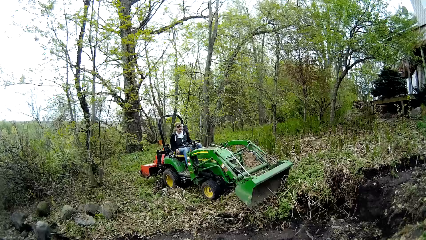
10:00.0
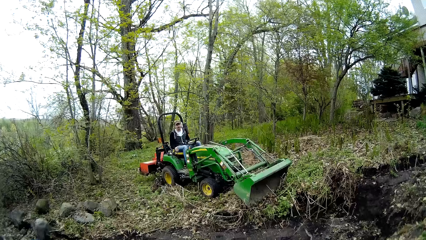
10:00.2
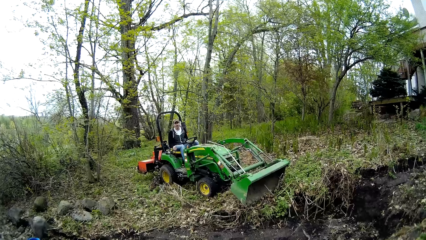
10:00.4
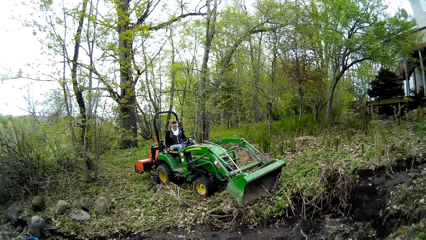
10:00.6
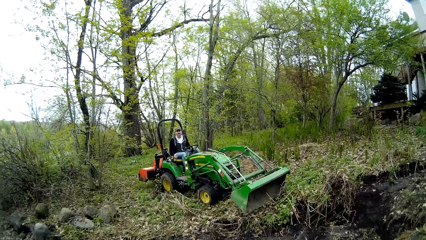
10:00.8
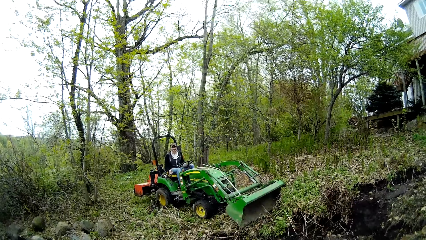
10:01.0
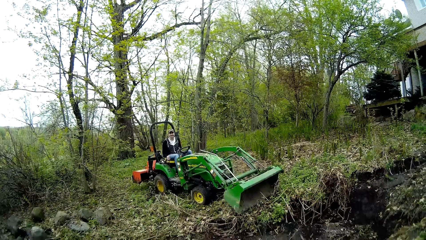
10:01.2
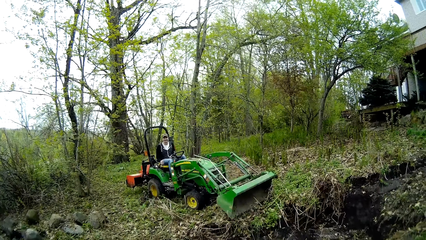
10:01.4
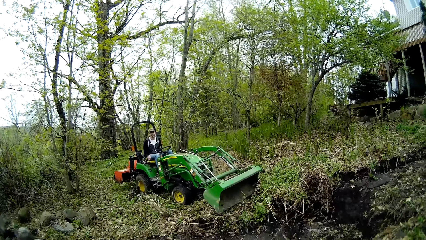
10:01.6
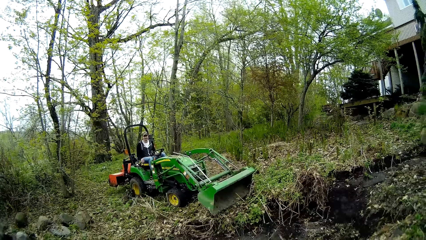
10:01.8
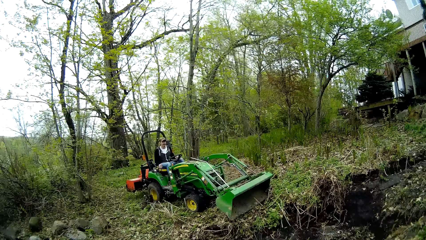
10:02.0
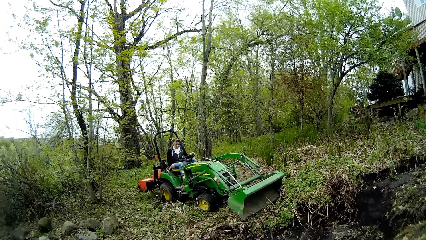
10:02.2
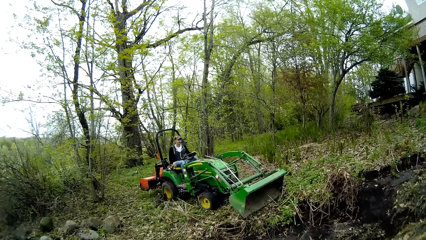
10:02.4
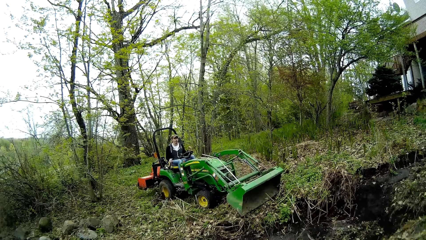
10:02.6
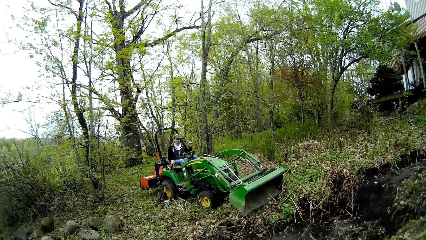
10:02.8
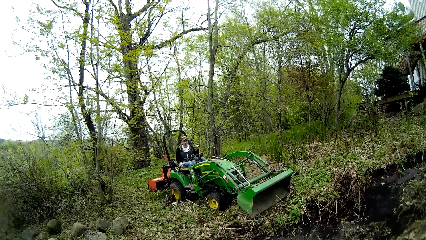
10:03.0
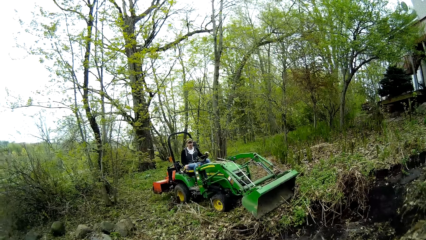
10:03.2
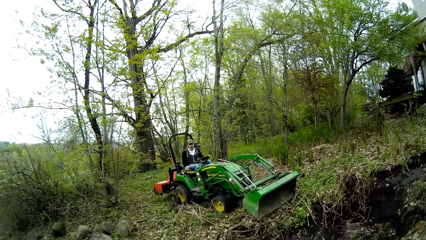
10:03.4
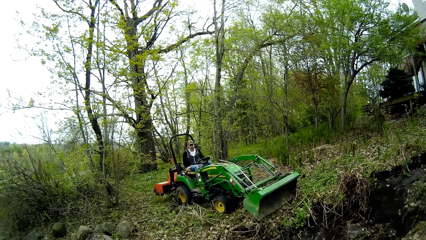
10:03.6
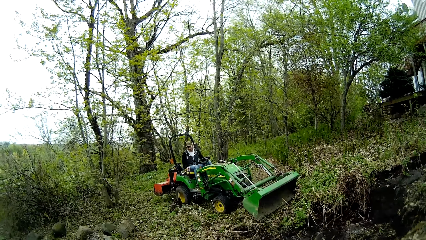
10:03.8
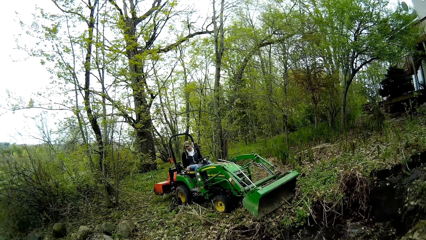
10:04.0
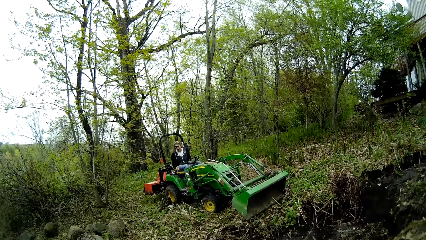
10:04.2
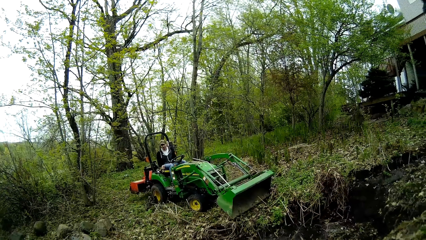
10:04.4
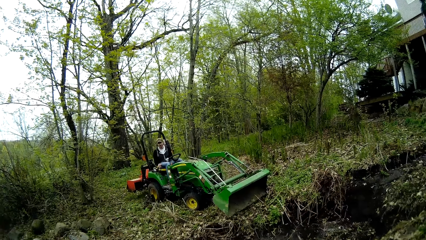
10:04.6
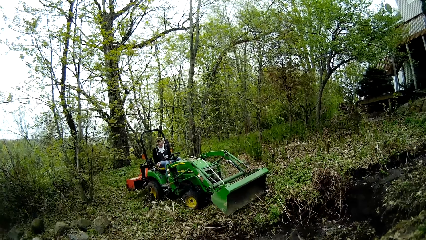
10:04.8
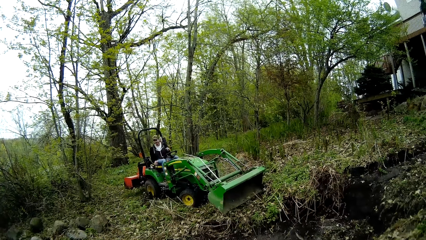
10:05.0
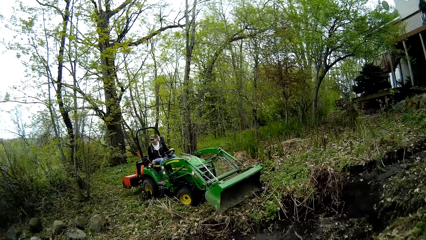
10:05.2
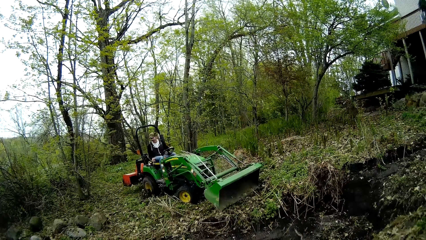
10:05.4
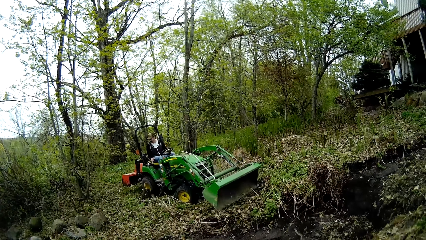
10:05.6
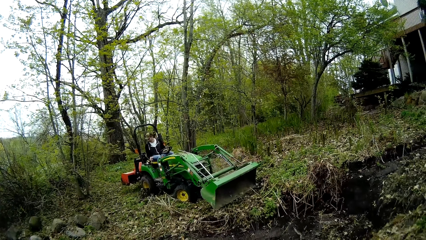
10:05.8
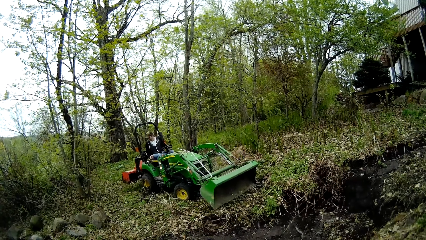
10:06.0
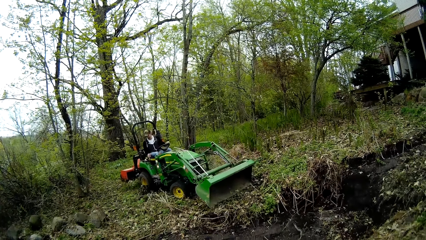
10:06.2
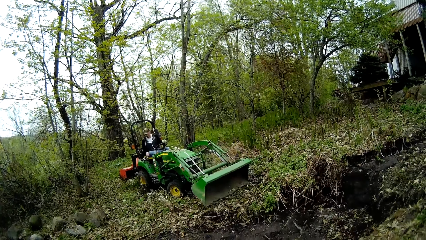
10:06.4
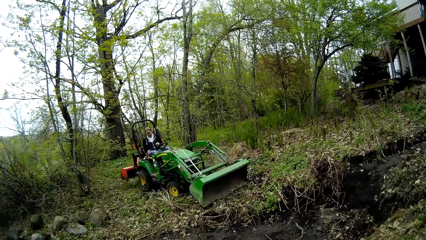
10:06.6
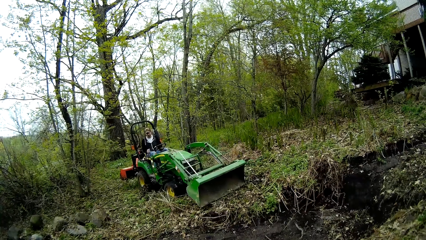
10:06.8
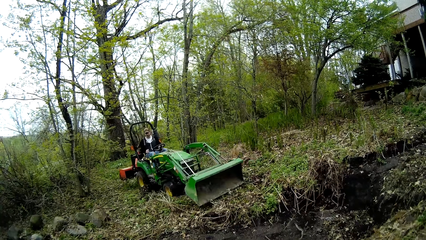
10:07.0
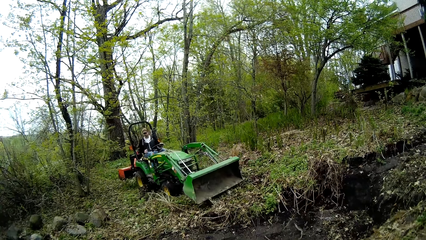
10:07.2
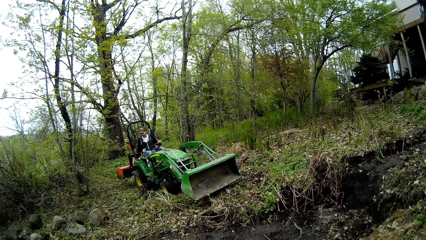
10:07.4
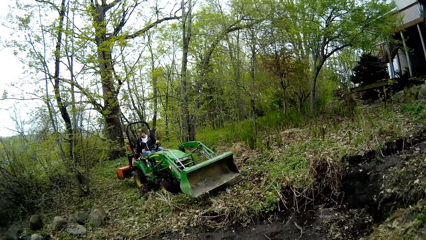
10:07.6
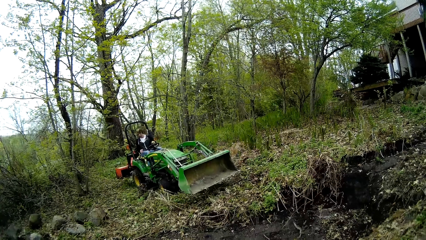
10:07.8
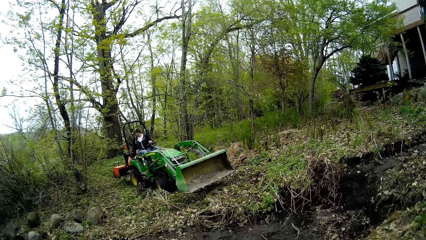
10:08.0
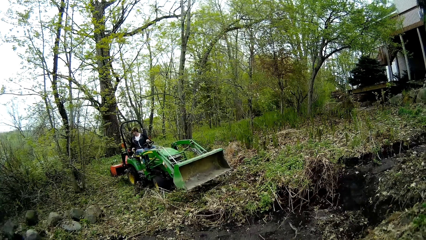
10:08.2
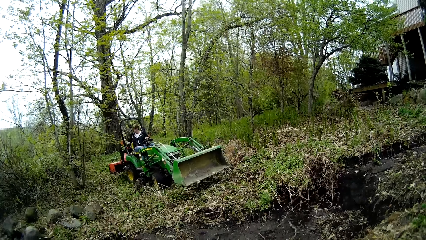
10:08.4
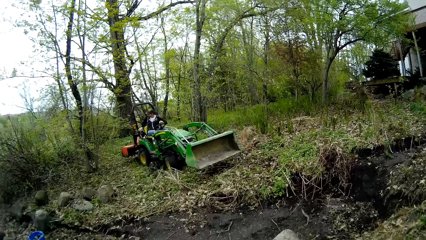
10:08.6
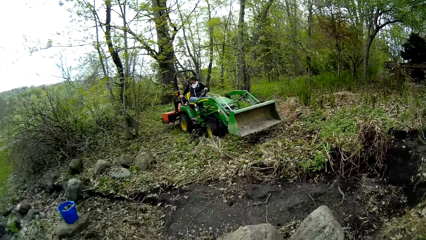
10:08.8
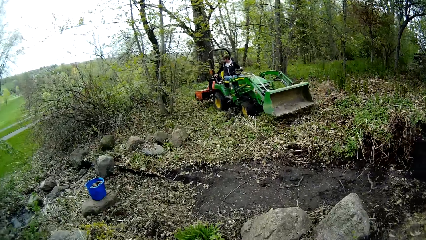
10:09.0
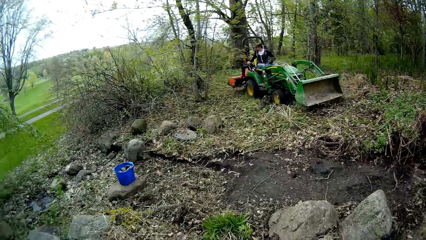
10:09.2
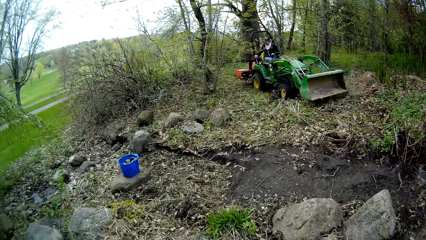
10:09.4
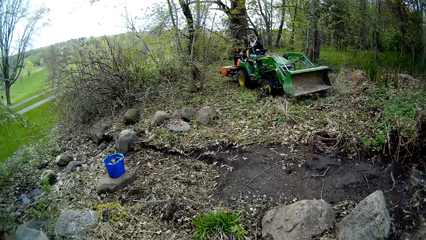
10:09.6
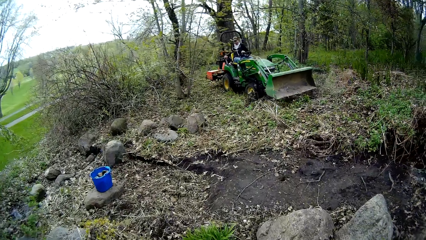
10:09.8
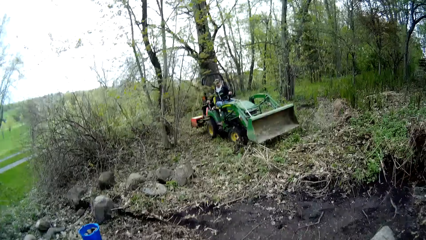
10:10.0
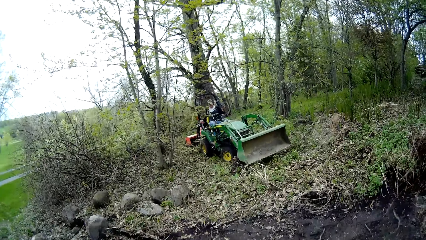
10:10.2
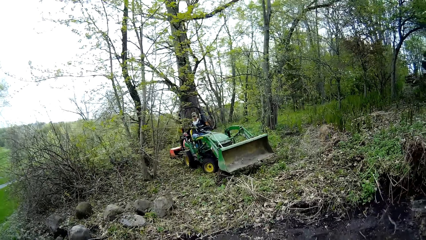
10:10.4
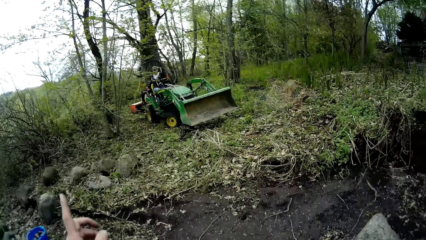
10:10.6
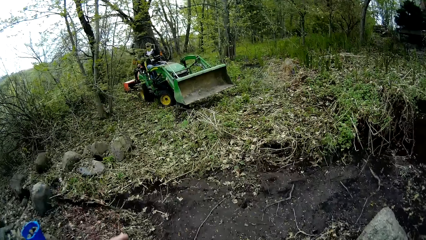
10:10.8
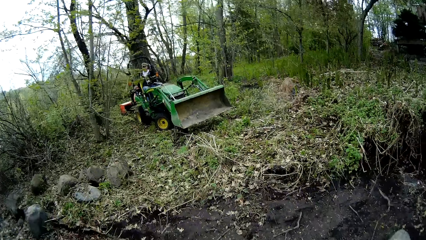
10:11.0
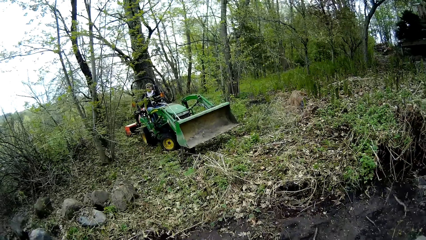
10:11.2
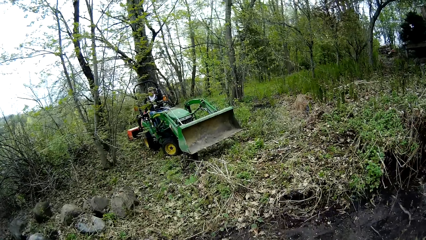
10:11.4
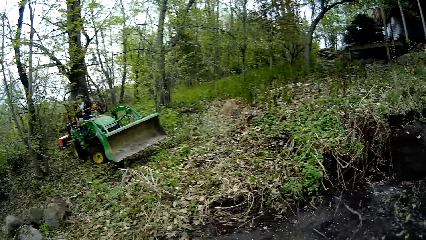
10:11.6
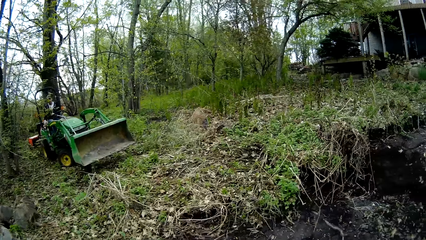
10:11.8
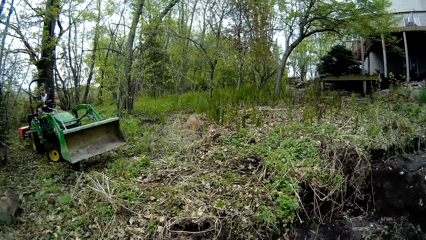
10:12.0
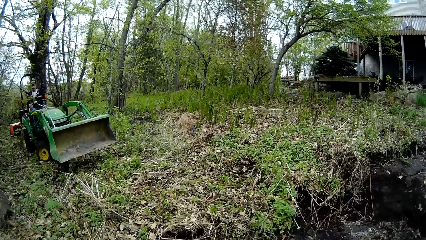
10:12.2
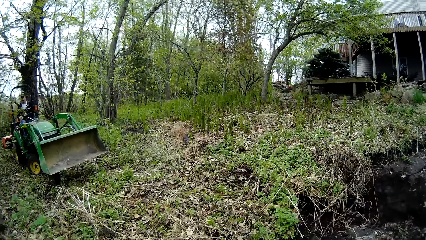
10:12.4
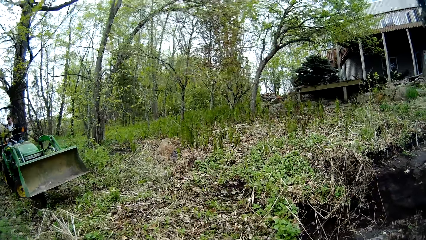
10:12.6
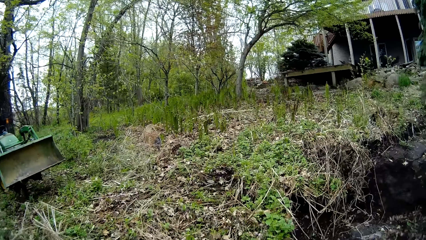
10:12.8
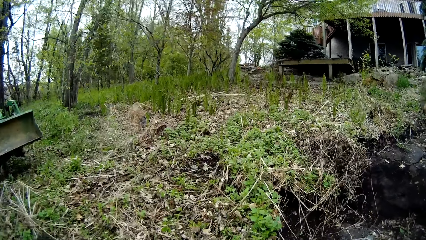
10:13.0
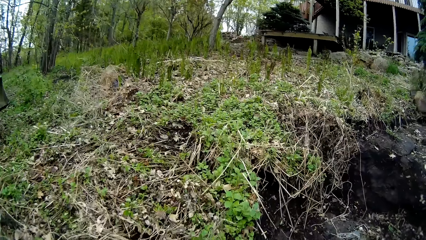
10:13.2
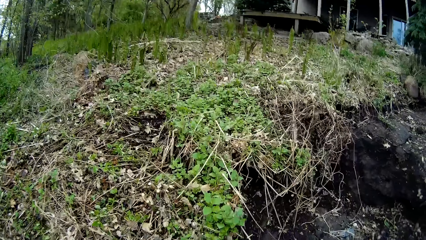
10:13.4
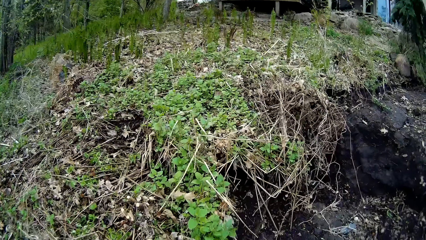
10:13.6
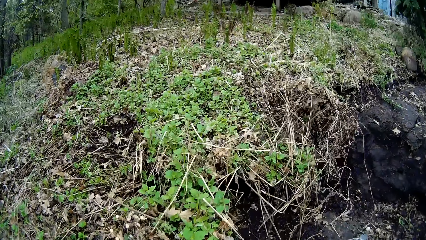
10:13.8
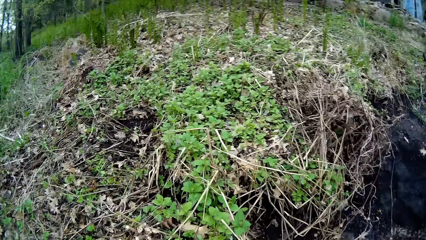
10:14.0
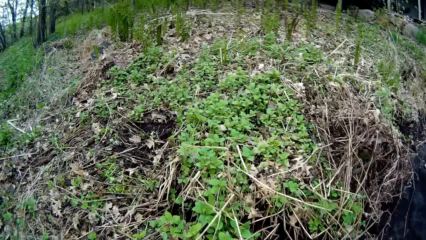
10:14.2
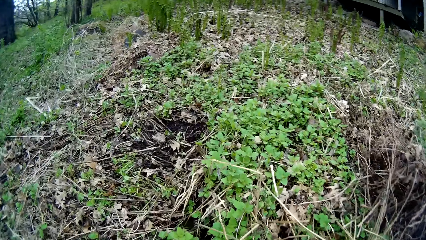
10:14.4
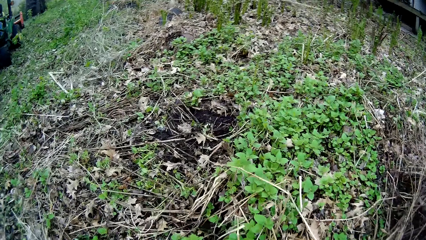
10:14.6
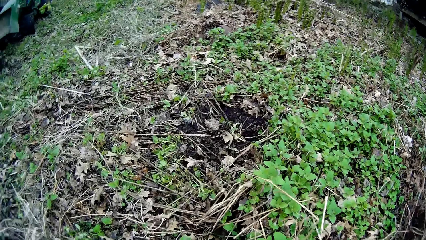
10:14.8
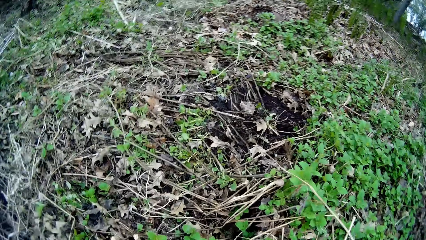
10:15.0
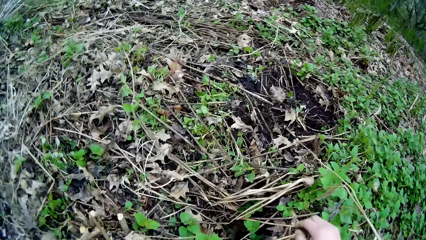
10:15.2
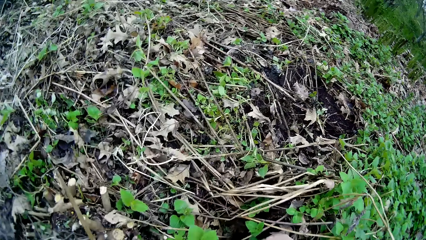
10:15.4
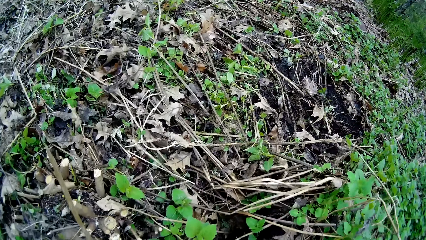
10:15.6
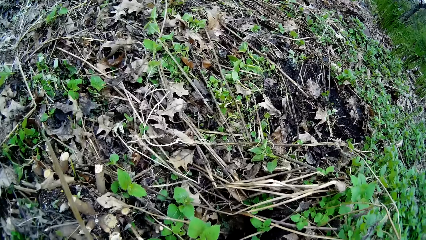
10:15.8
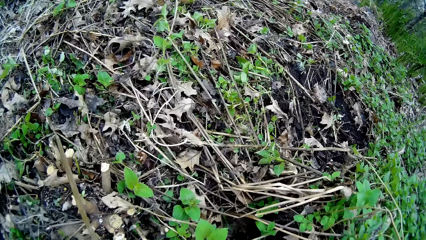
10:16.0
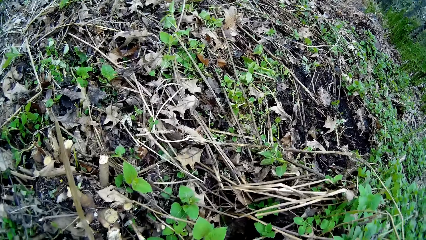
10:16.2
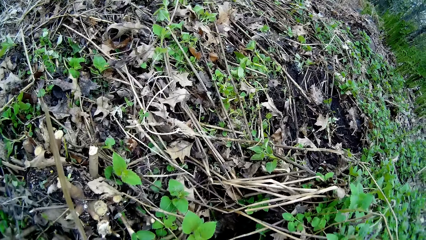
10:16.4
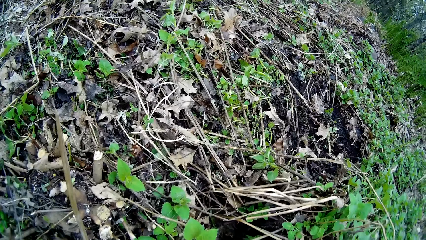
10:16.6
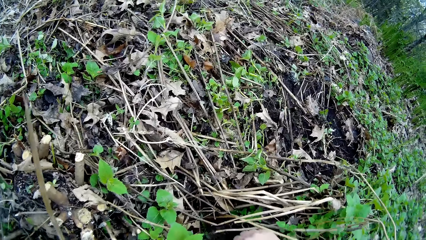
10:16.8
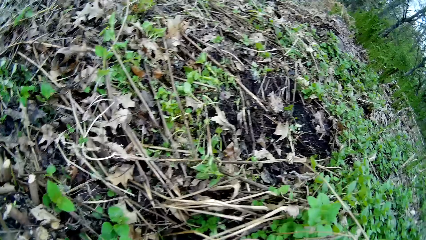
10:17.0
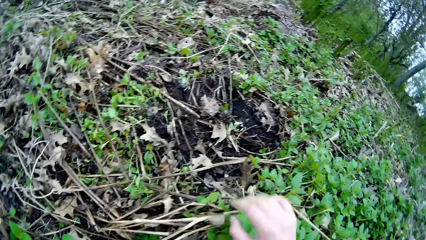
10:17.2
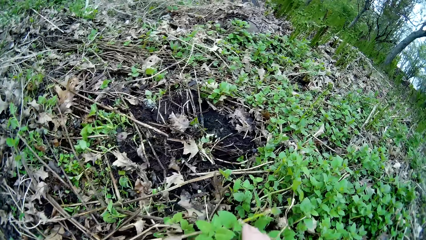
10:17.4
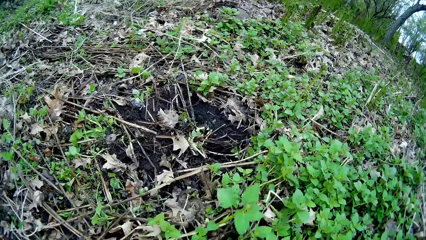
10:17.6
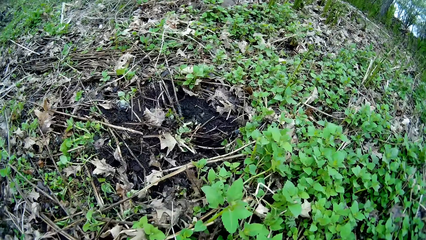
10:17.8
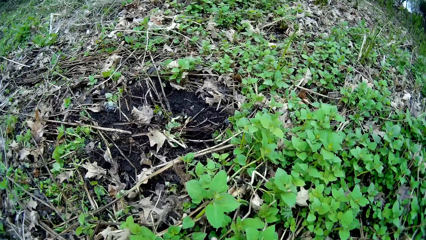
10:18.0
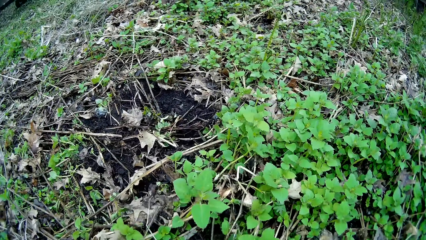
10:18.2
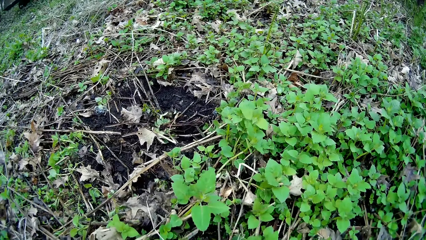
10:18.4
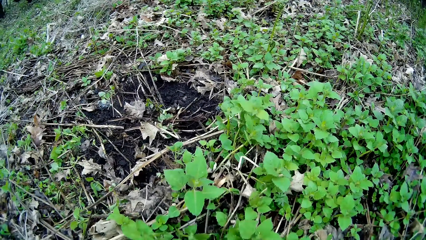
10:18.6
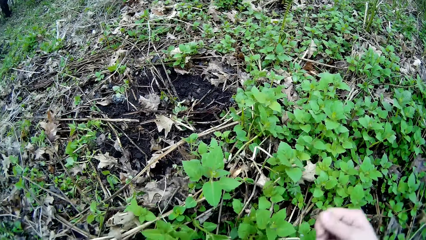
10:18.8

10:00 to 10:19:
The camera wearer converses with the man. The man lifts a hand and drives the brush mower. The camera wearer talks to the man. They point at the bush. They walk around. They touch the vegetation. They scan through the grass on the ground with both hands. They touch the vegetation again.
